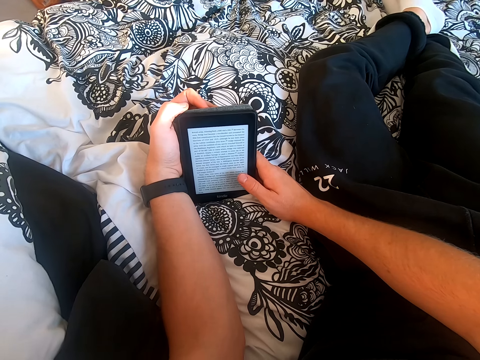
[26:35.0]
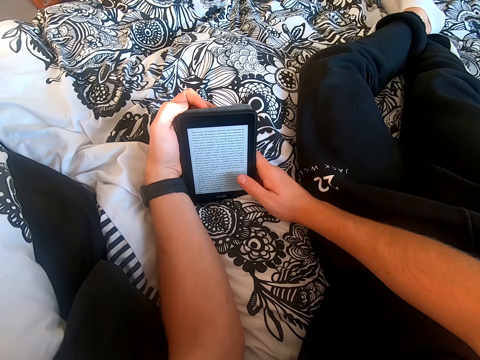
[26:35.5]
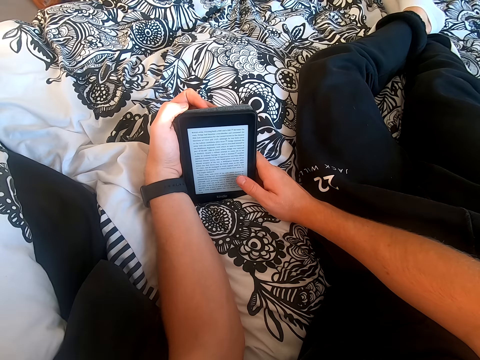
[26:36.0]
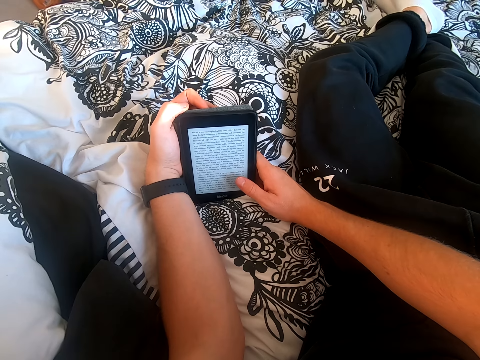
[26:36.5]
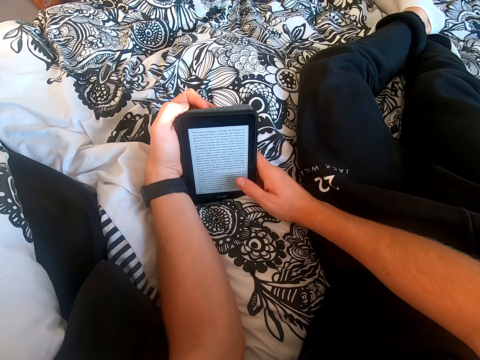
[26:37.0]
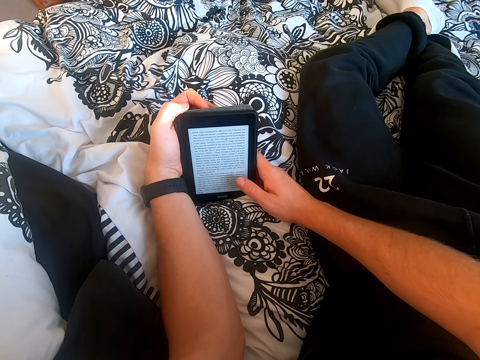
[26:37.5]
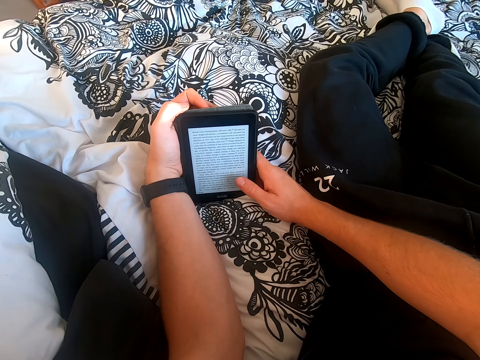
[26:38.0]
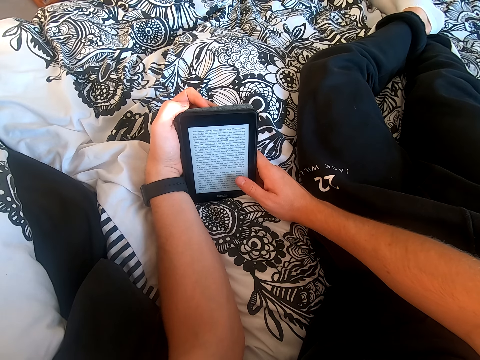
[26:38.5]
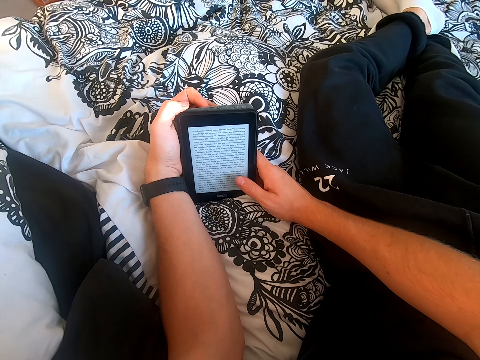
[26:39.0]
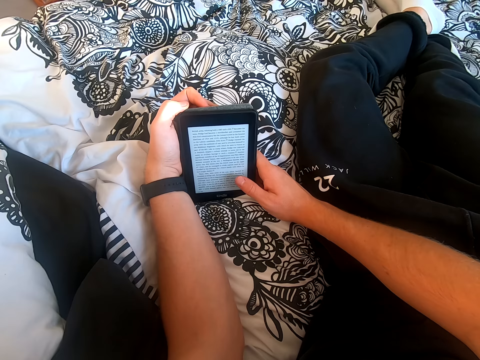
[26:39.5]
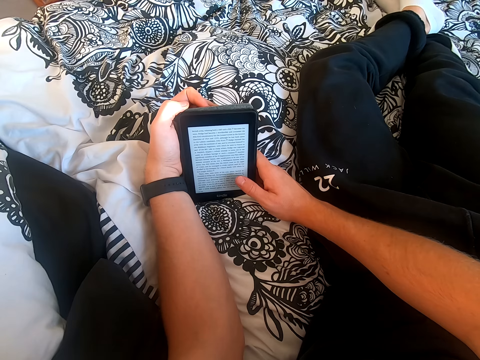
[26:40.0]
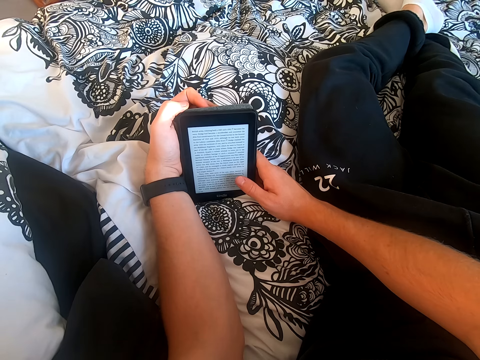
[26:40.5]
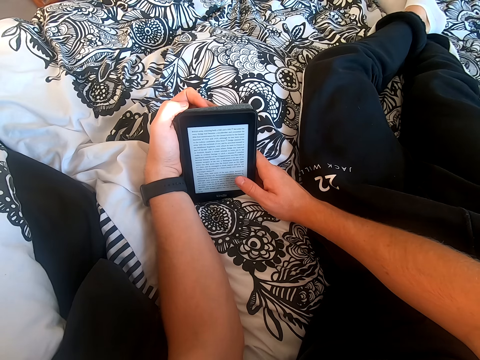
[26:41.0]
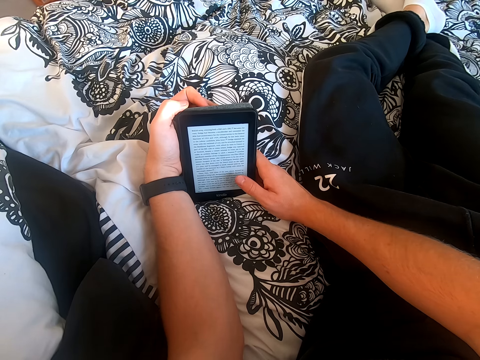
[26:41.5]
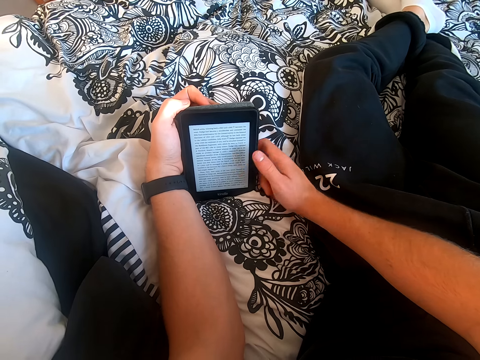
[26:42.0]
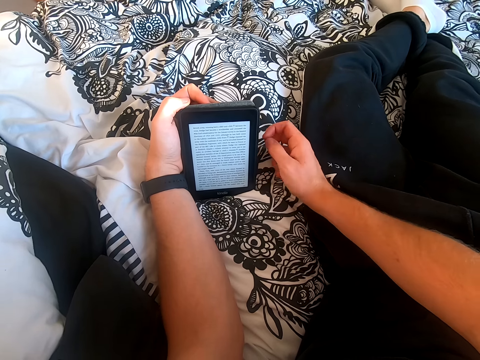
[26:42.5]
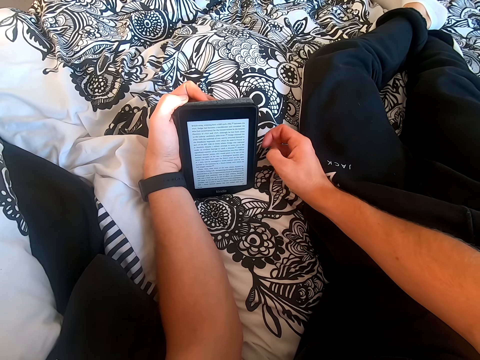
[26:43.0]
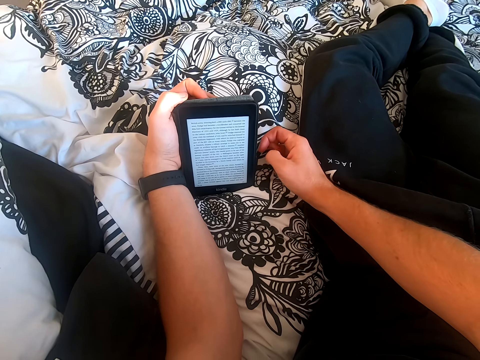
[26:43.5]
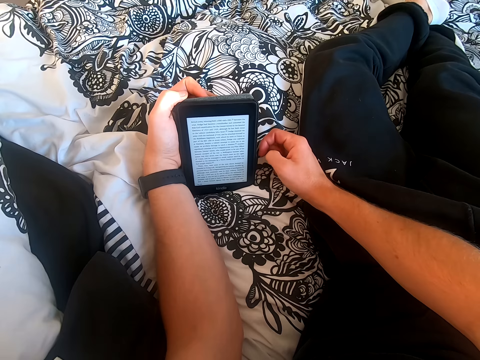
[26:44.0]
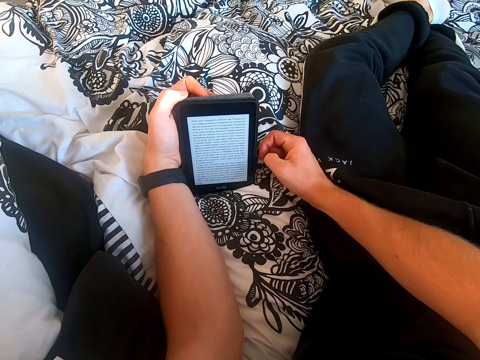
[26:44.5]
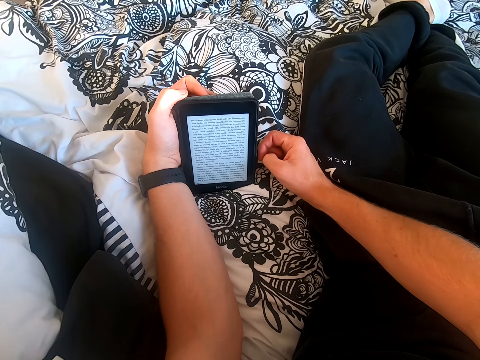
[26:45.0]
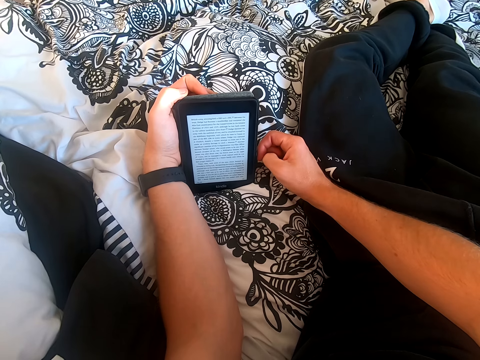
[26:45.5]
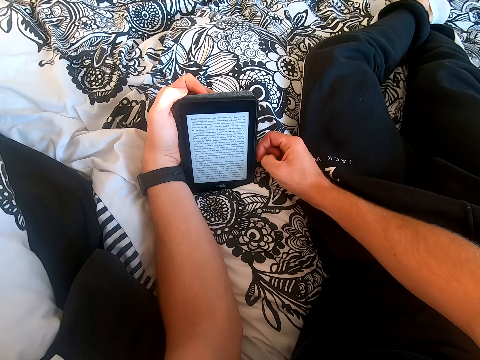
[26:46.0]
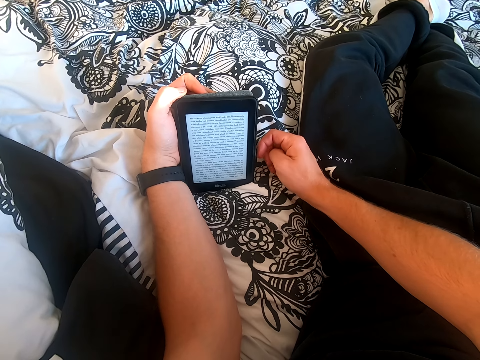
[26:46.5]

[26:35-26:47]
The camera wearer reads the book on the tablet. He removes his right hand from the tablet. He reads through the tablet.

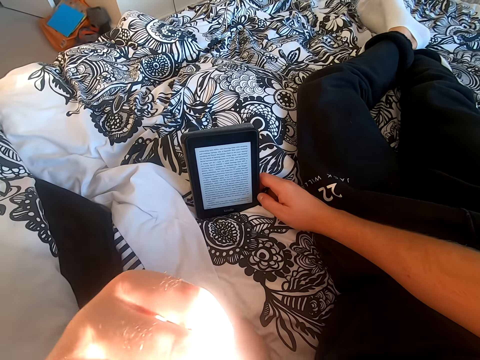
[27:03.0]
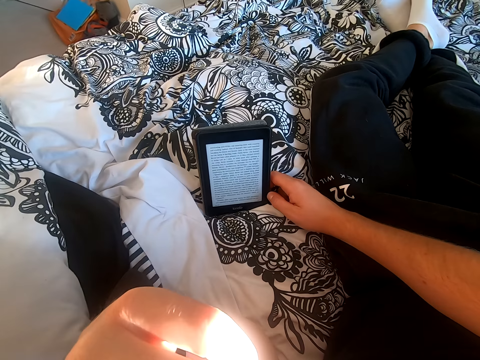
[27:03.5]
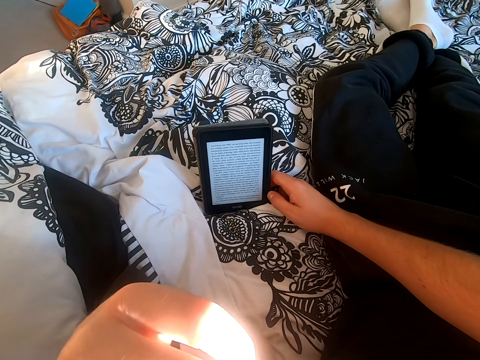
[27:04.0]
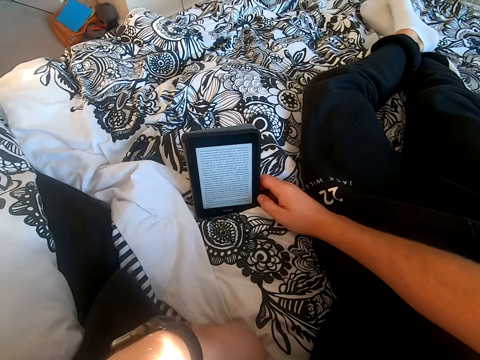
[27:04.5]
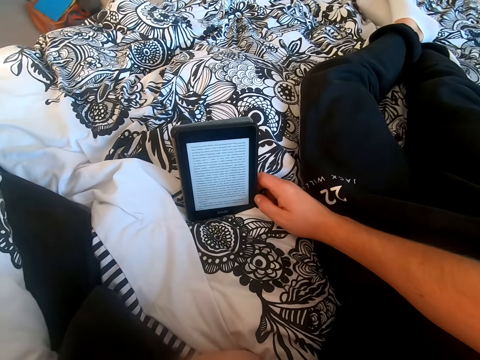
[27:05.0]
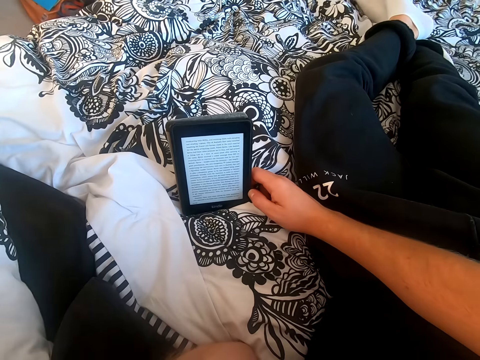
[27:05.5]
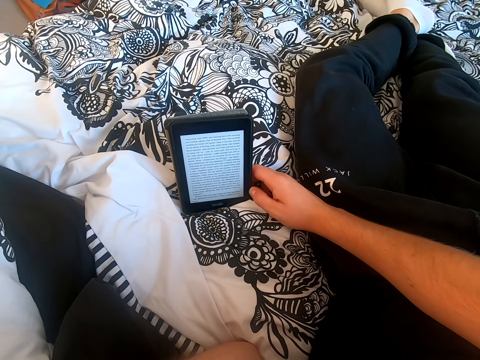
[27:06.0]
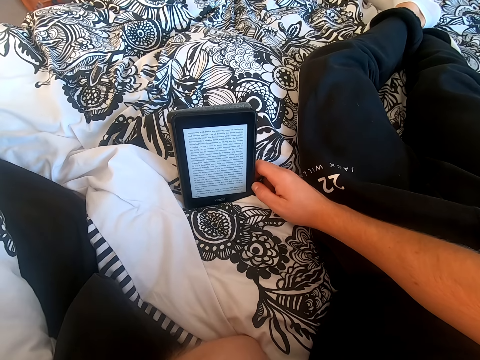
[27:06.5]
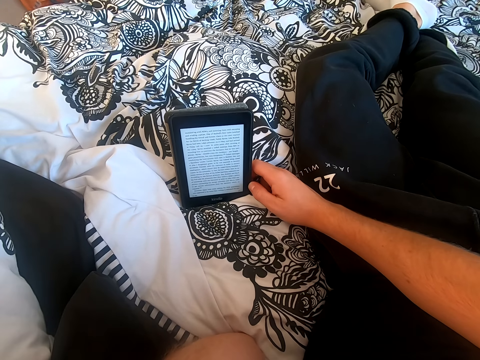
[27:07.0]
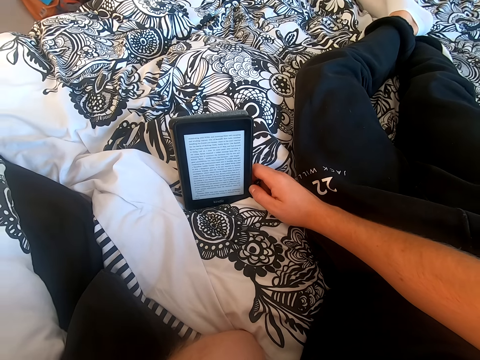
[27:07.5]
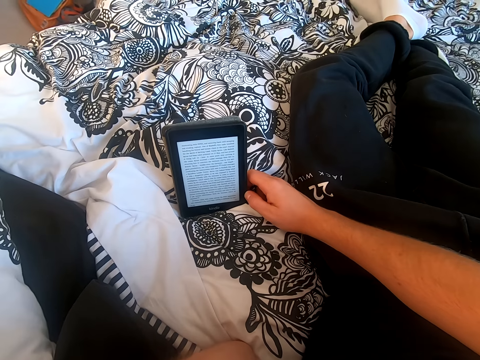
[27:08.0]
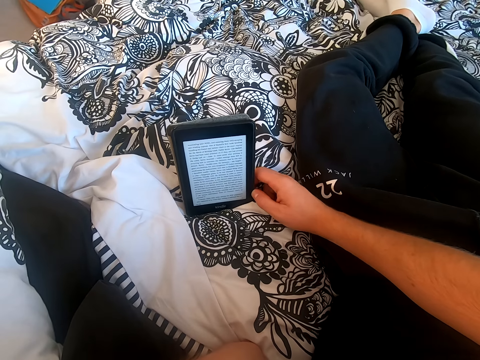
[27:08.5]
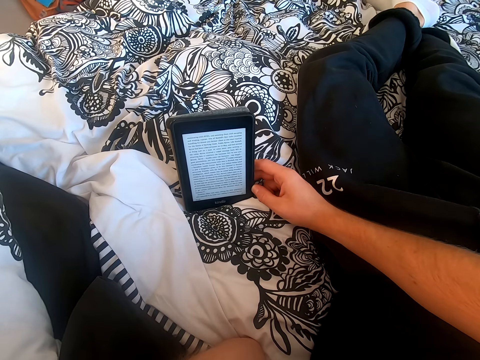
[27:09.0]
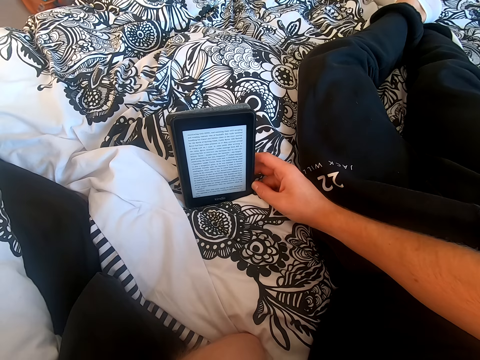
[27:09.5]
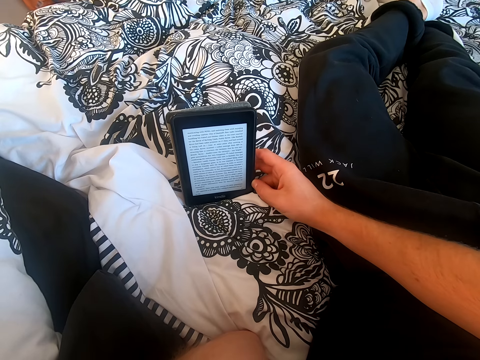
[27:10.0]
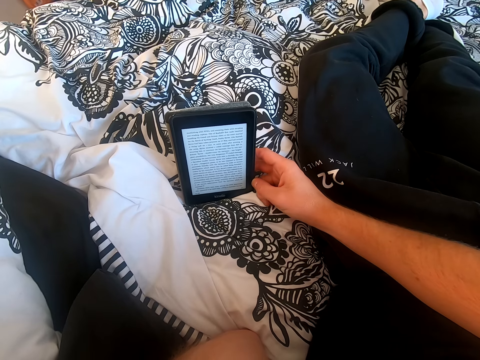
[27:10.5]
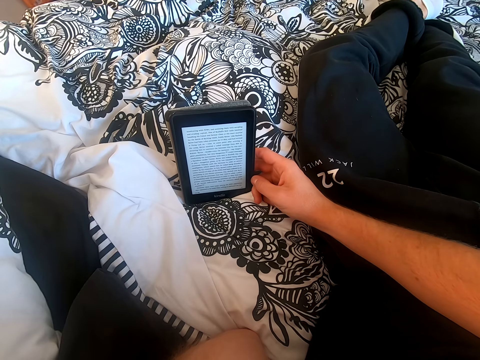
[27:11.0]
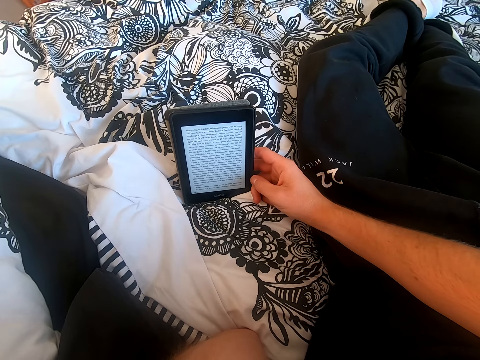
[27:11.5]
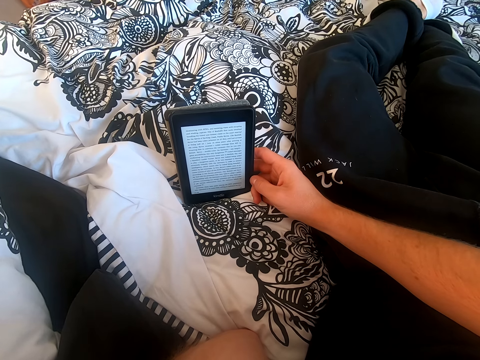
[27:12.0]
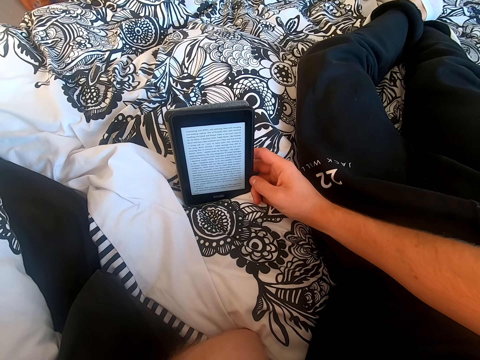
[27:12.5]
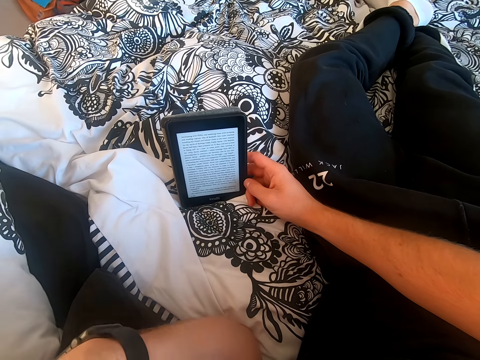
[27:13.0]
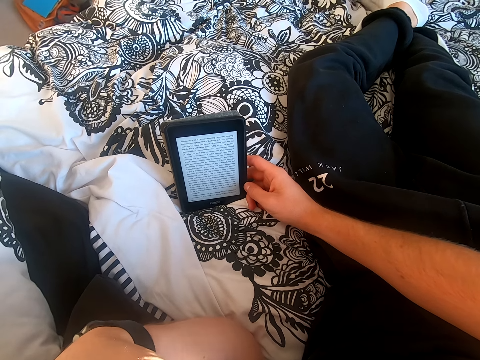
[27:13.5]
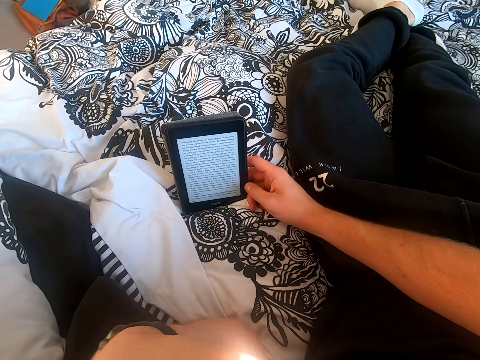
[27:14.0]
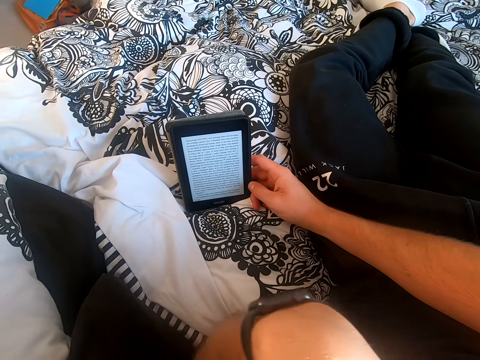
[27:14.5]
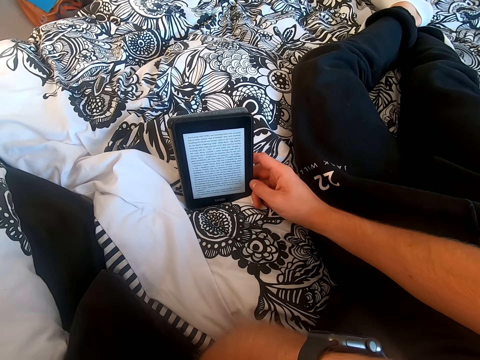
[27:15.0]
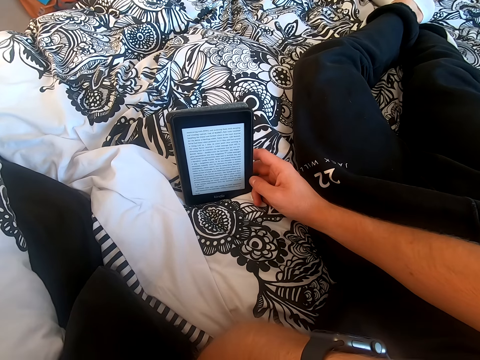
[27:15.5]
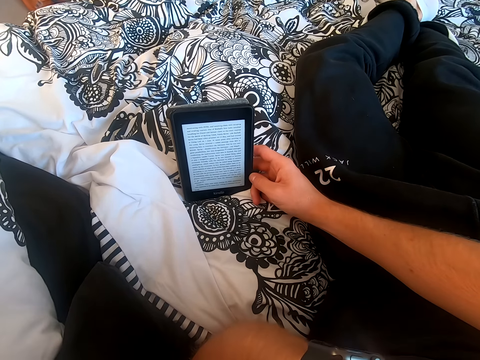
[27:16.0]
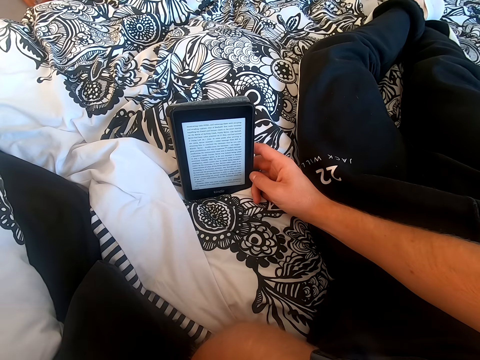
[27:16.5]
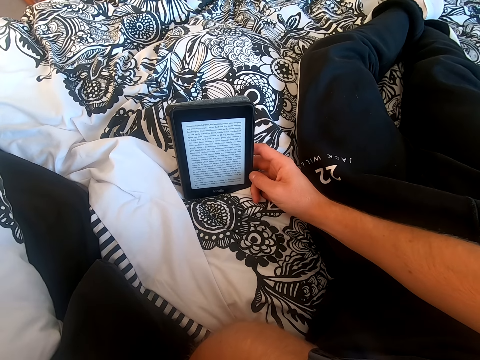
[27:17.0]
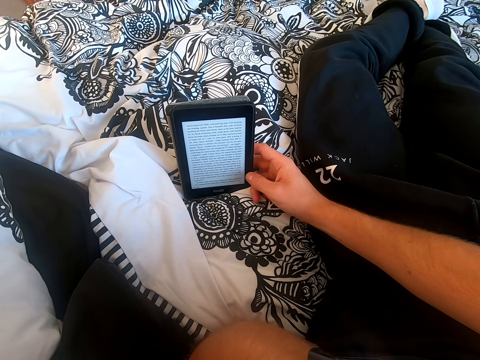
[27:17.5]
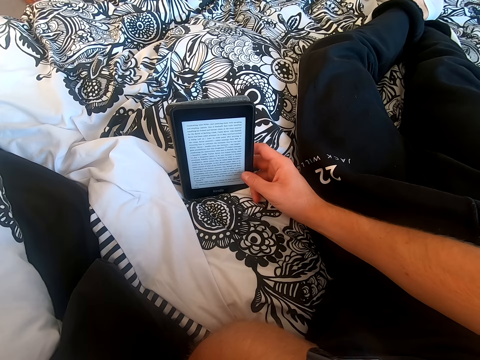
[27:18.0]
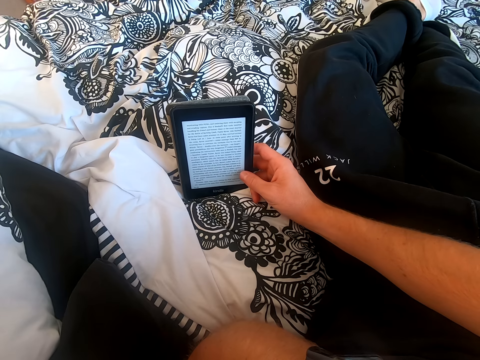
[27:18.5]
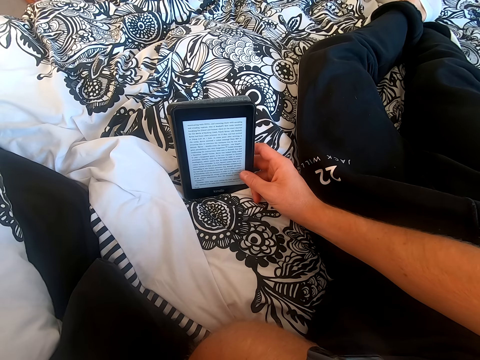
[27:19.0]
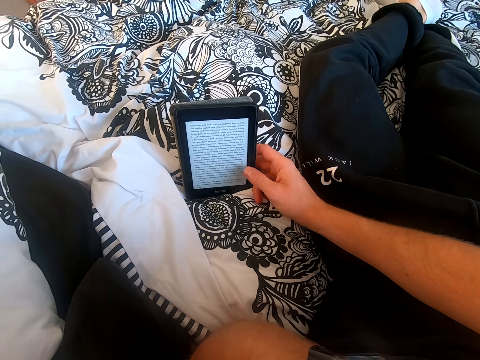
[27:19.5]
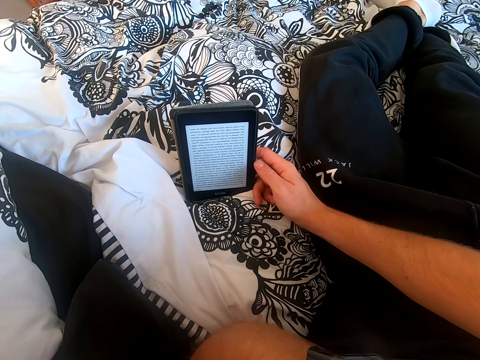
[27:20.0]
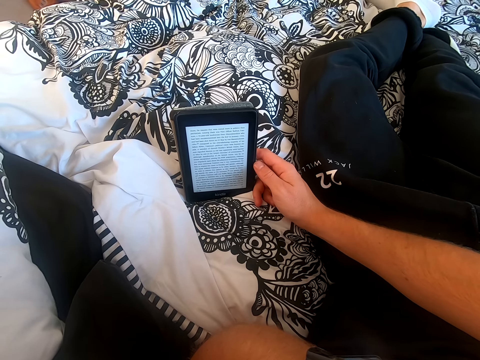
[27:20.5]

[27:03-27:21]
The camera wearer touches his face. He reads the book on the tablet. He scrolls through the tablet.
